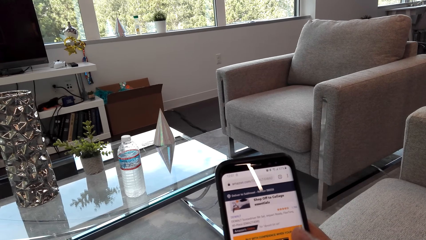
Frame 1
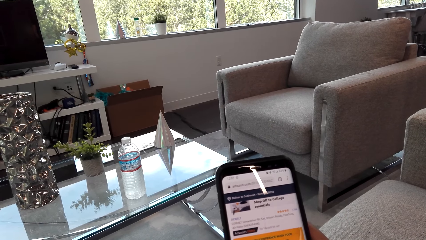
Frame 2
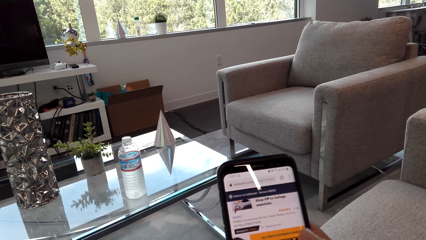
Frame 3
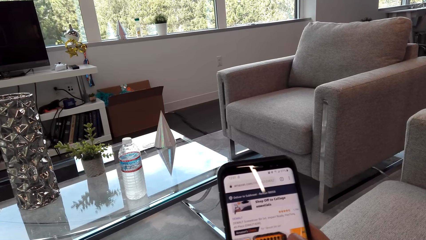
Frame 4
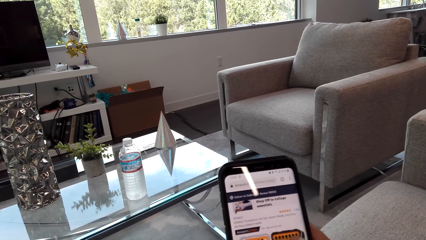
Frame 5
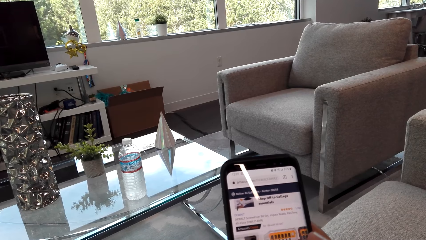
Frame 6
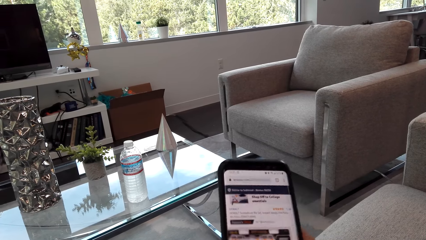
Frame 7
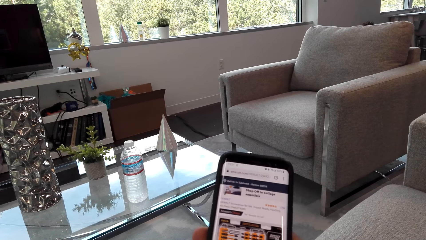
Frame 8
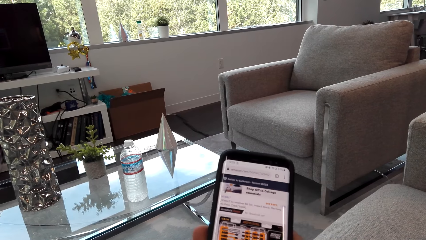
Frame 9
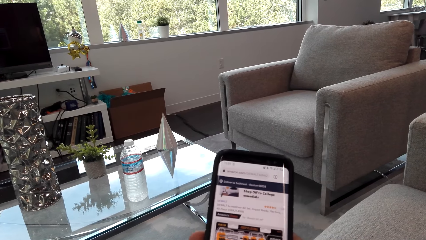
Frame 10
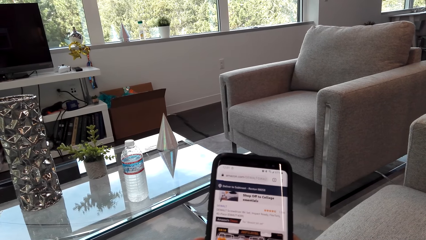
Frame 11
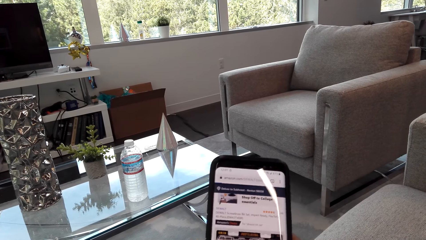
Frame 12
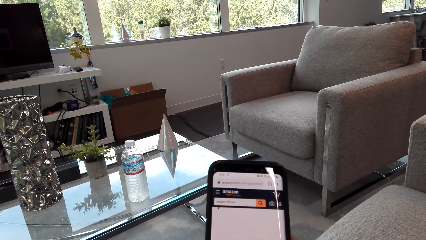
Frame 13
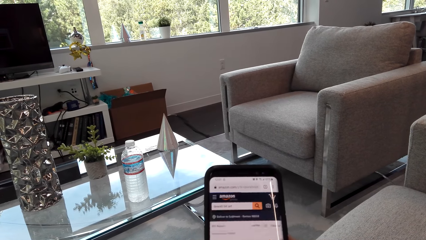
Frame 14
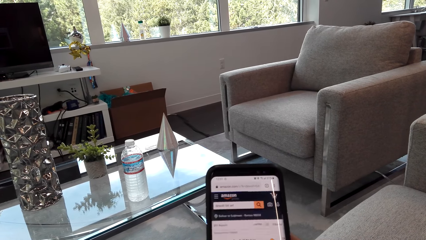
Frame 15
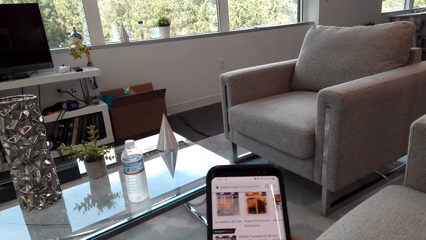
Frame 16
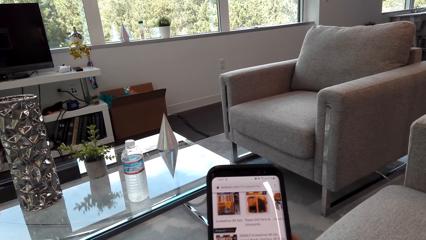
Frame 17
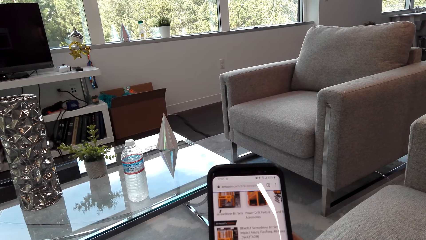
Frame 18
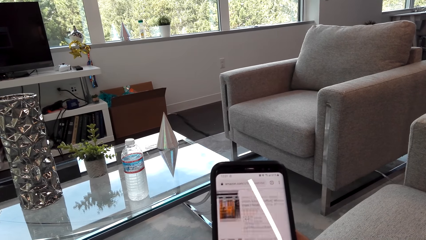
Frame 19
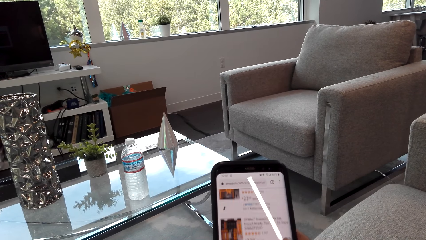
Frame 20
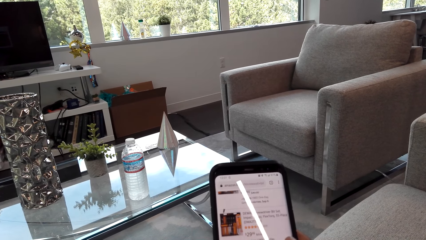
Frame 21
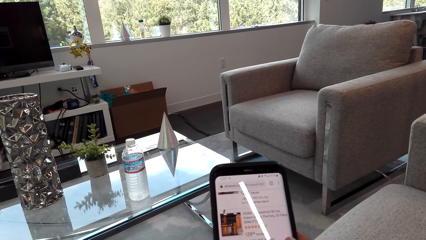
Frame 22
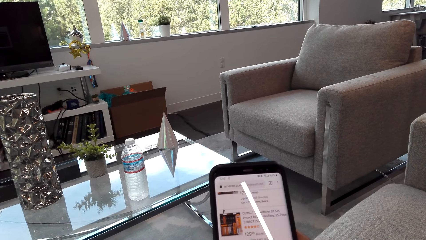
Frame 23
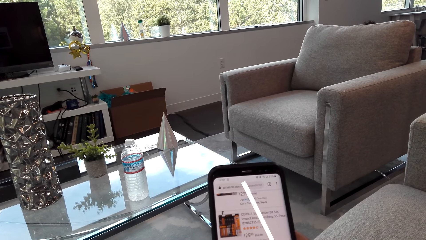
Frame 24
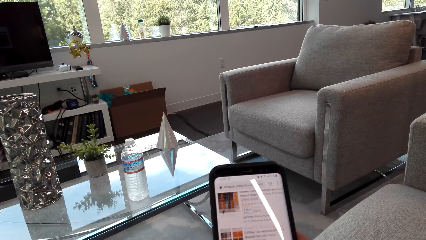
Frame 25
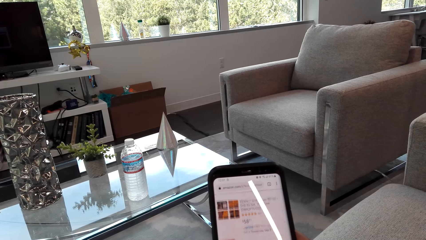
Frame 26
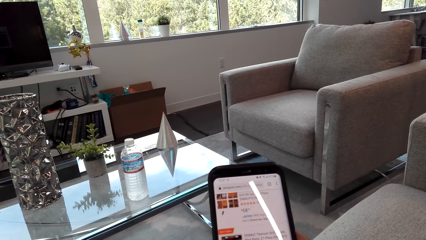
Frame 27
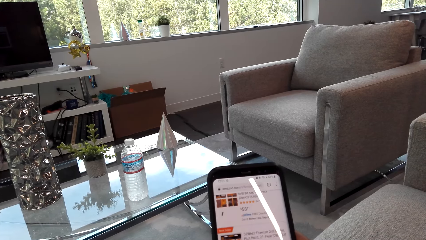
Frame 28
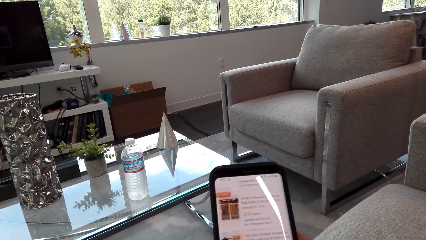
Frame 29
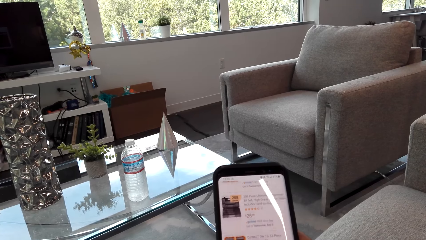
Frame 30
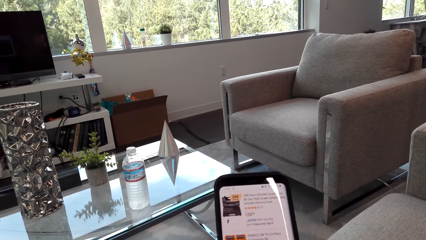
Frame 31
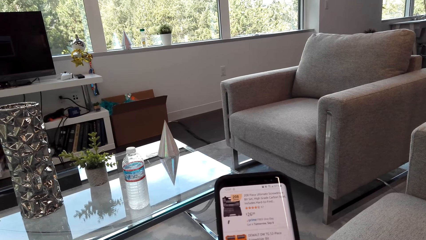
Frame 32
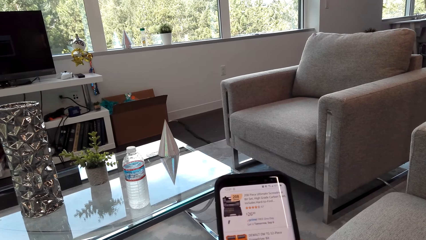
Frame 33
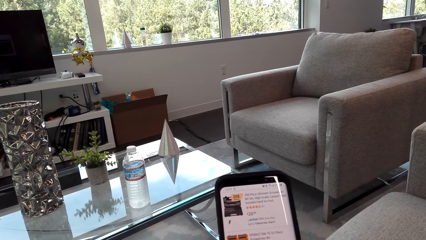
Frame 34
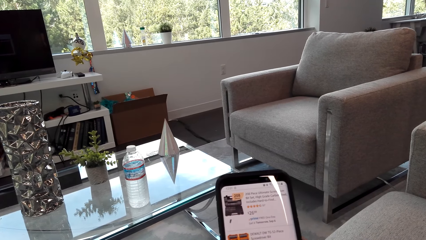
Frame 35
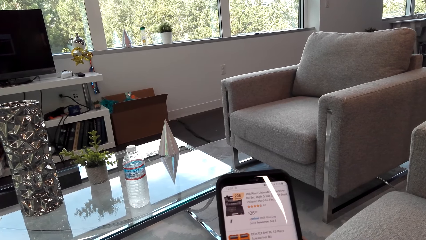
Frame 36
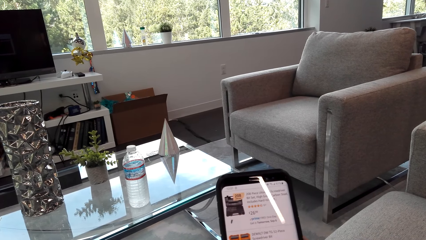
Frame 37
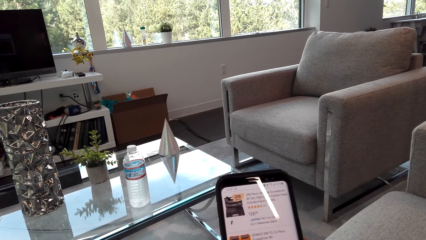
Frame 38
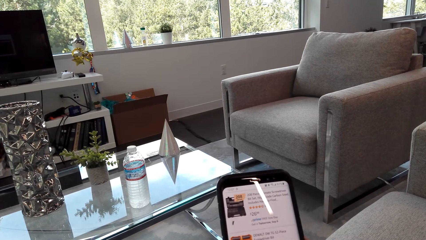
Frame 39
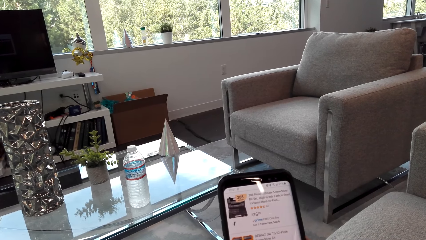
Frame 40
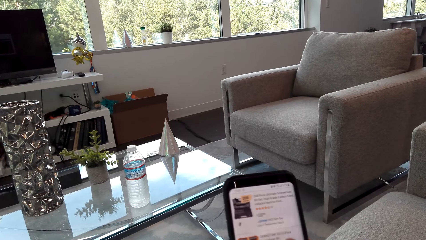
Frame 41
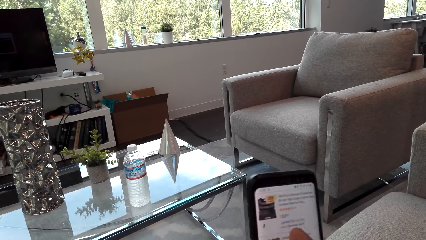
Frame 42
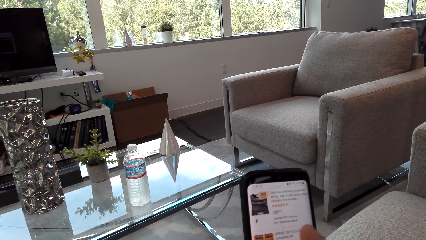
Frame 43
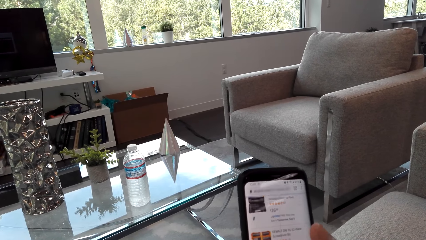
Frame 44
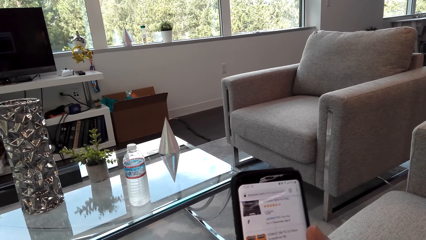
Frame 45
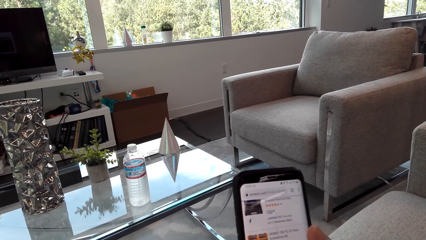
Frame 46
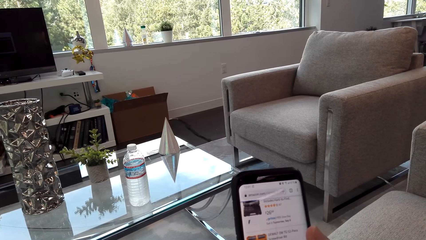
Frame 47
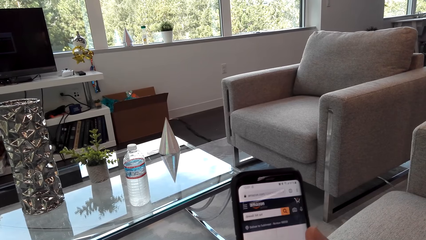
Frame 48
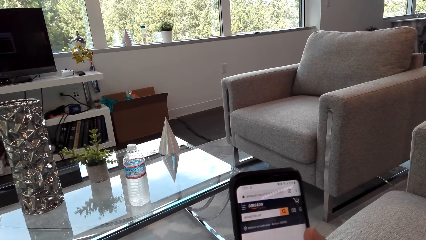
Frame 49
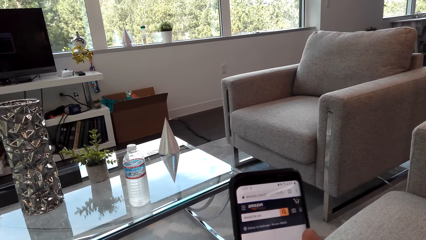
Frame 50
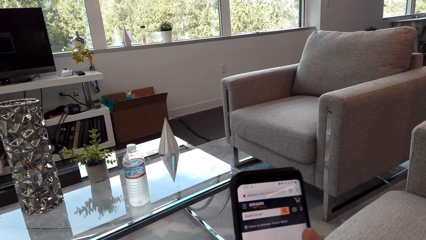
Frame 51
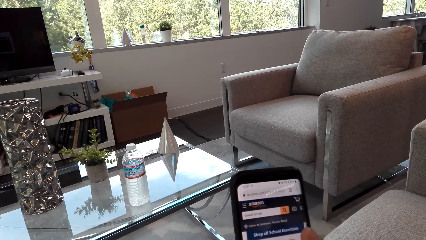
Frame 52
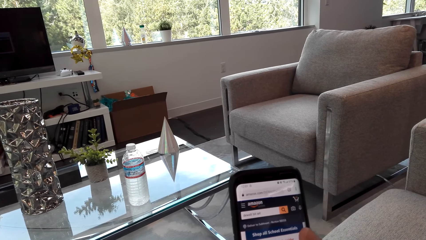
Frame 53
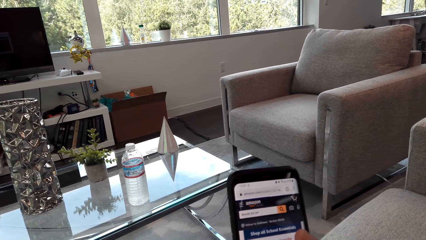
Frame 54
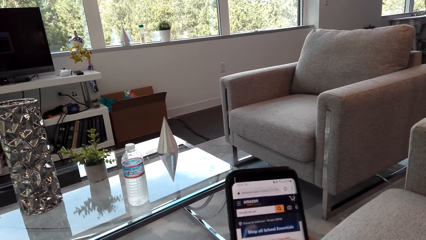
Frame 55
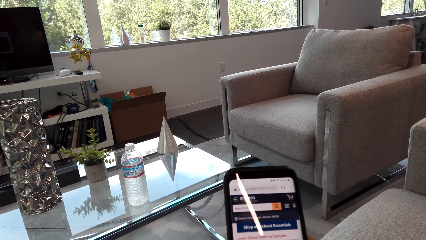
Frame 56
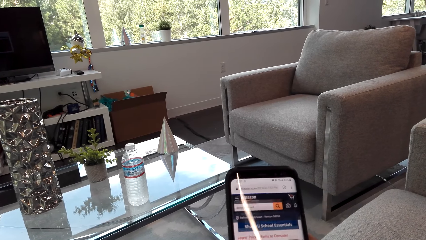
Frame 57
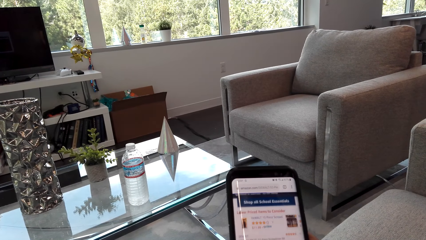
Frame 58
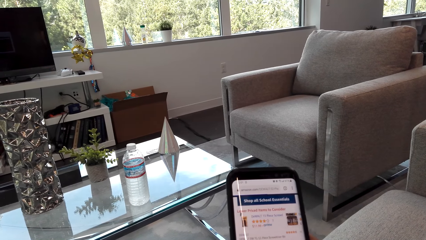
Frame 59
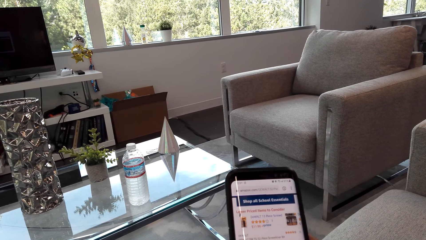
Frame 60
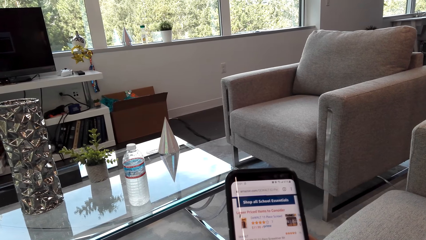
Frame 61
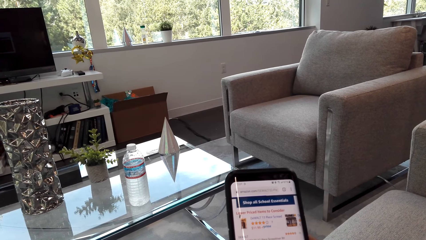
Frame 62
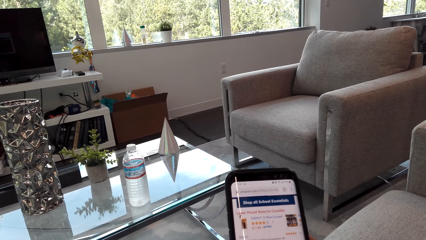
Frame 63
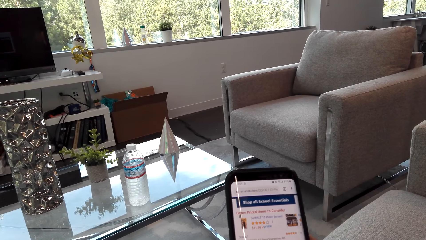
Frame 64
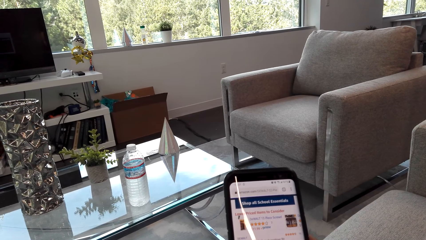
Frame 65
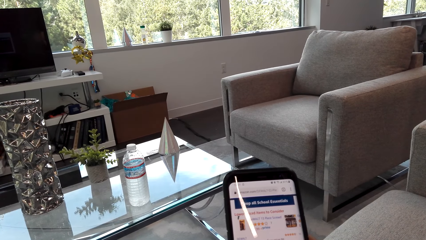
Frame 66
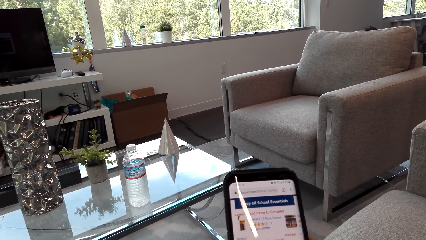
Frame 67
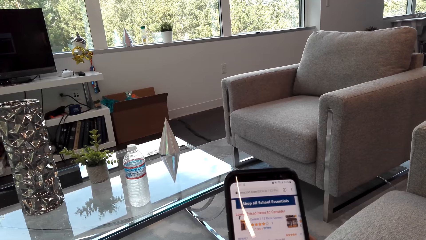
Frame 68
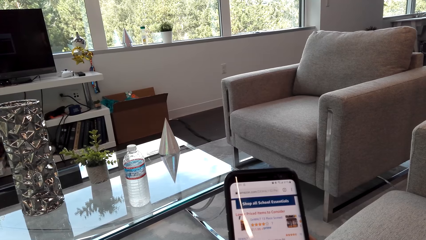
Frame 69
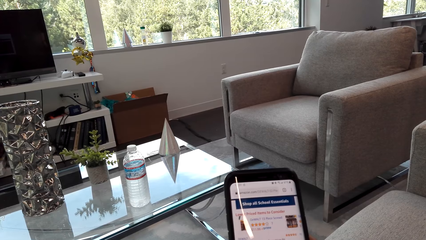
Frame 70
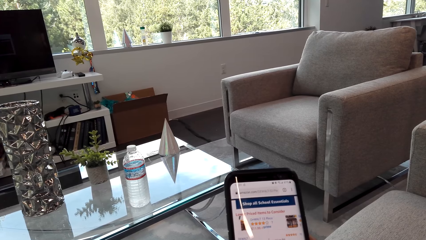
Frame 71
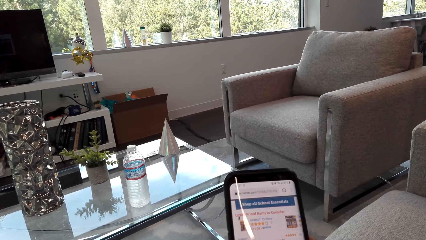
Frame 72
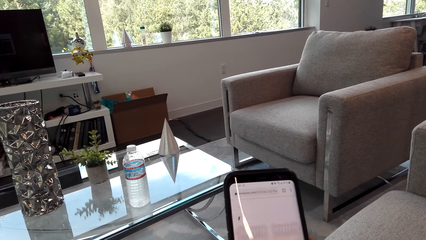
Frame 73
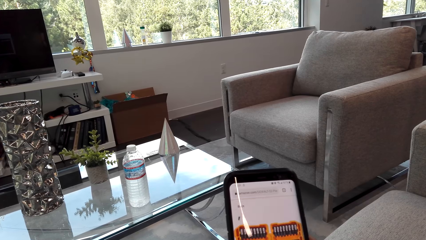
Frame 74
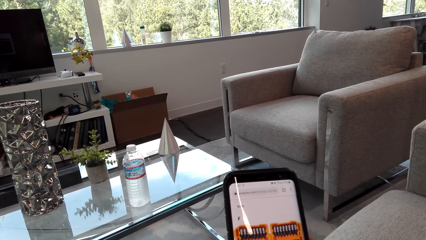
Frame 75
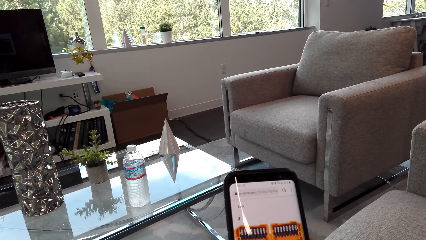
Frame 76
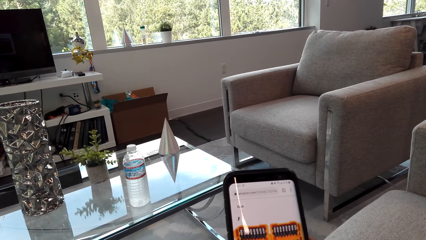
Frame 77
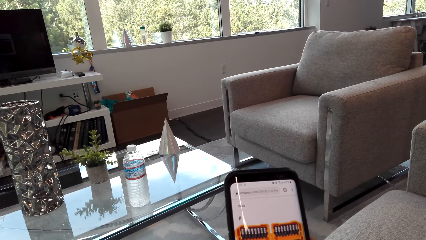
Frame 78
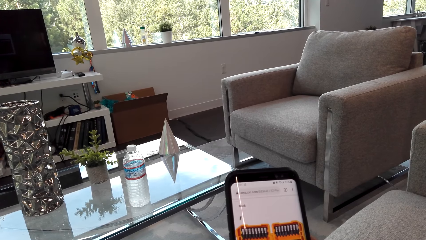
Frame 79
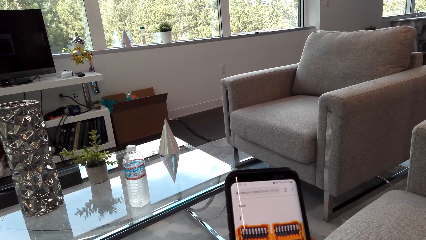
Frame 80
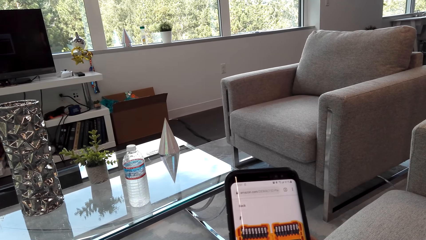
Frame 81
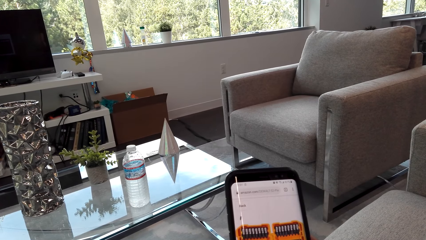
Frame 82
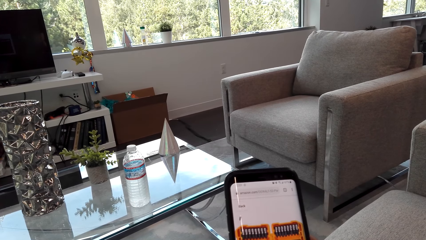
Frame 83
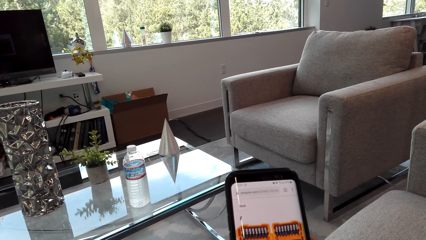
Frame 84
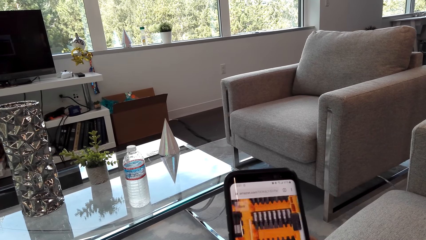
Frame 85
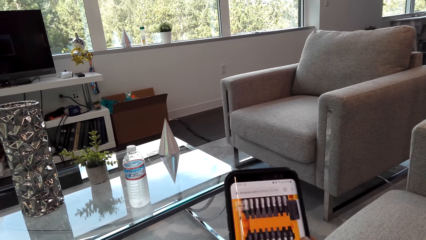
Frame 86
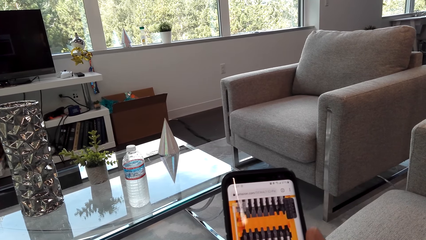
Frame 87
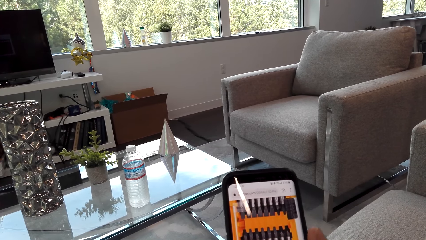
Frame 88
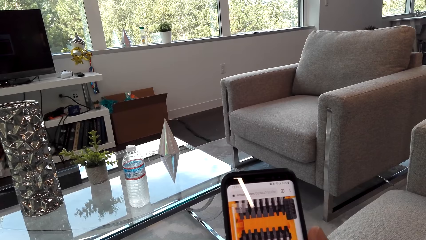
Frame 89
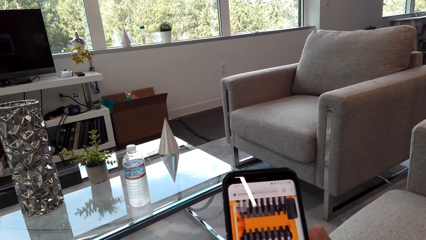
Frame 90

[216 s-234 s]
The camera wearer scrolls the phone repeatedly.
